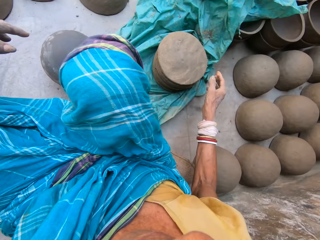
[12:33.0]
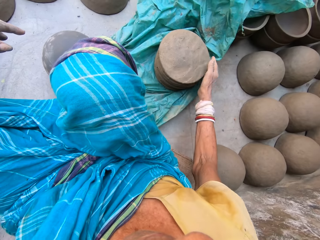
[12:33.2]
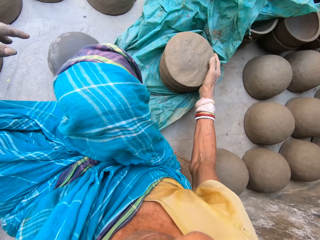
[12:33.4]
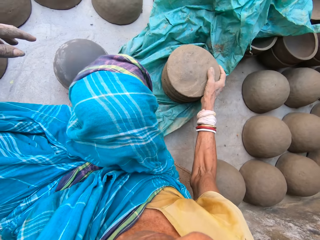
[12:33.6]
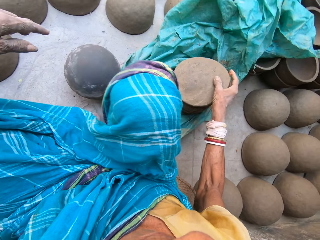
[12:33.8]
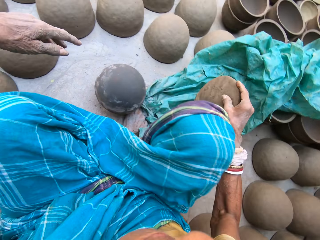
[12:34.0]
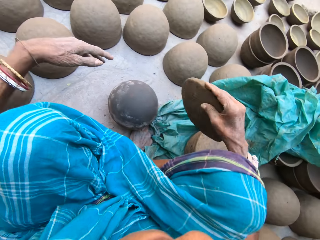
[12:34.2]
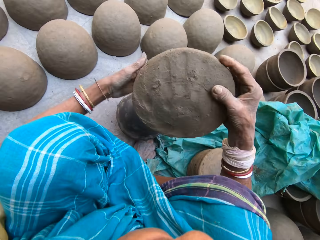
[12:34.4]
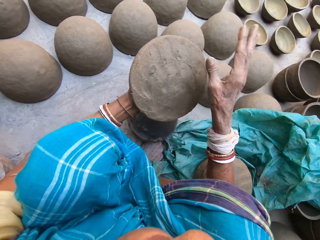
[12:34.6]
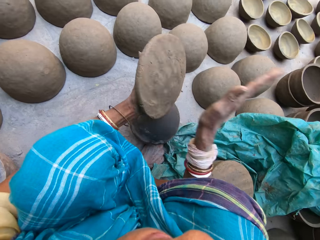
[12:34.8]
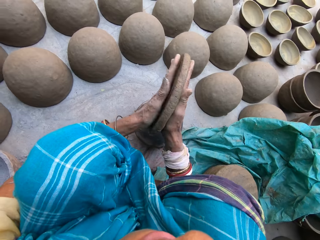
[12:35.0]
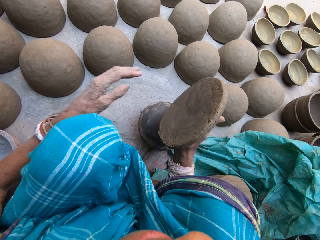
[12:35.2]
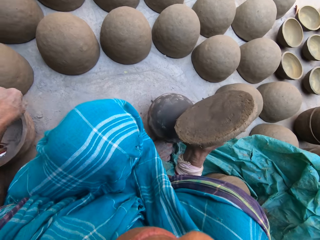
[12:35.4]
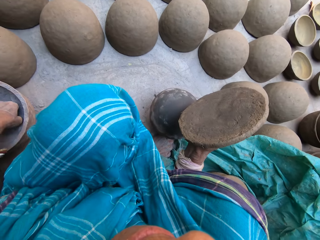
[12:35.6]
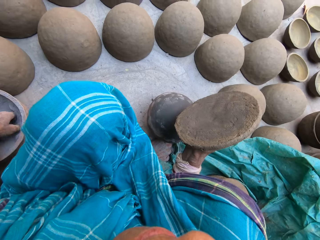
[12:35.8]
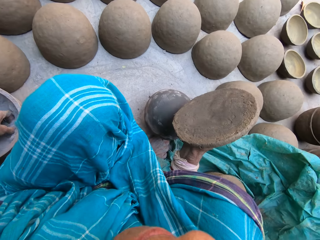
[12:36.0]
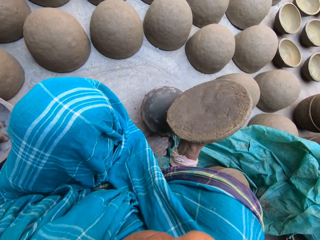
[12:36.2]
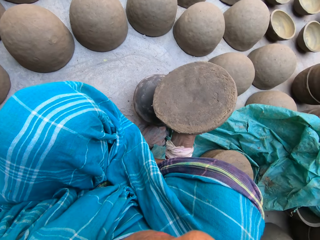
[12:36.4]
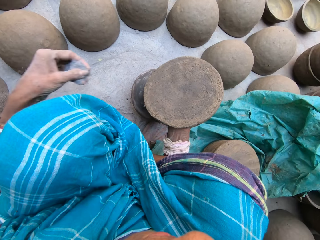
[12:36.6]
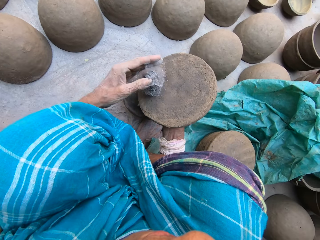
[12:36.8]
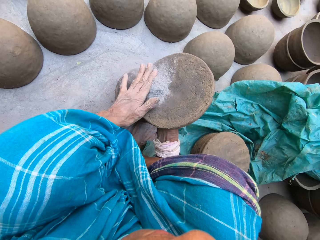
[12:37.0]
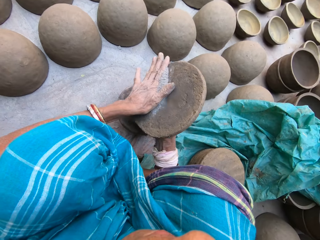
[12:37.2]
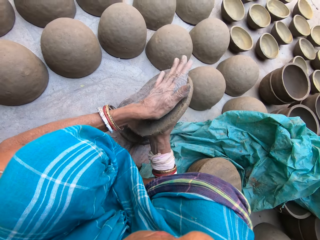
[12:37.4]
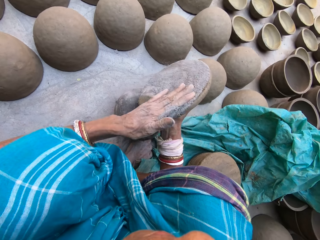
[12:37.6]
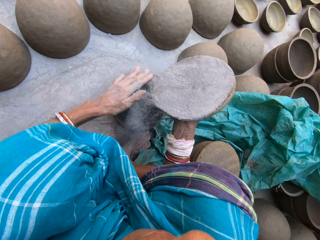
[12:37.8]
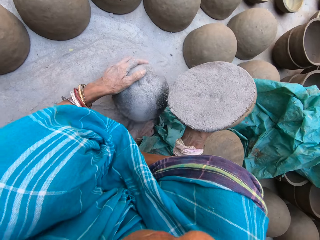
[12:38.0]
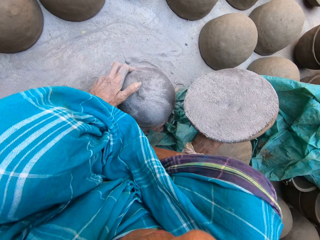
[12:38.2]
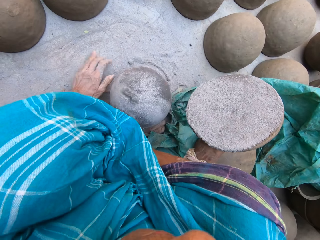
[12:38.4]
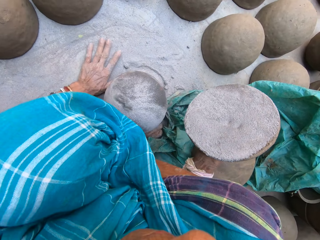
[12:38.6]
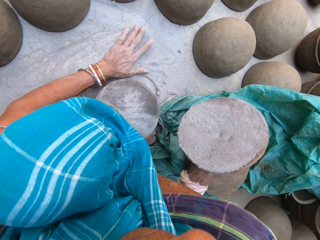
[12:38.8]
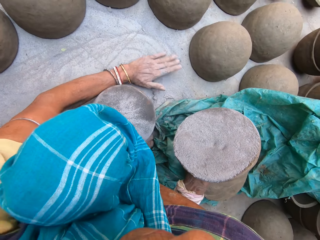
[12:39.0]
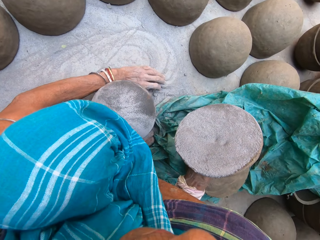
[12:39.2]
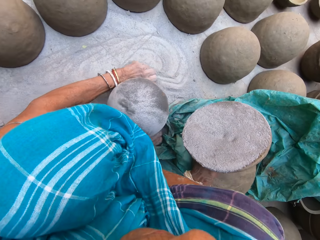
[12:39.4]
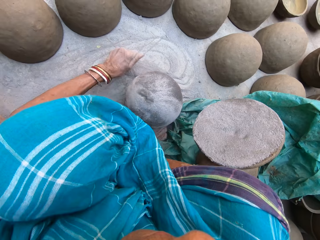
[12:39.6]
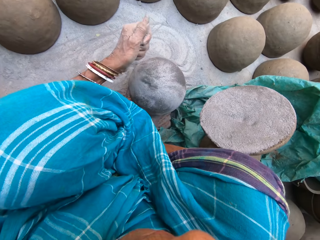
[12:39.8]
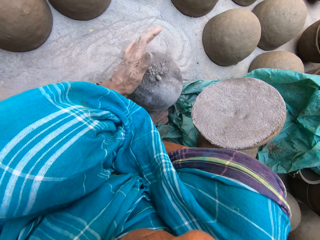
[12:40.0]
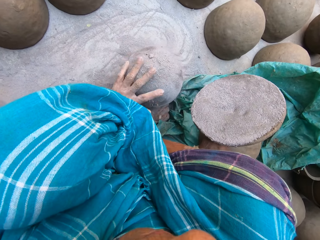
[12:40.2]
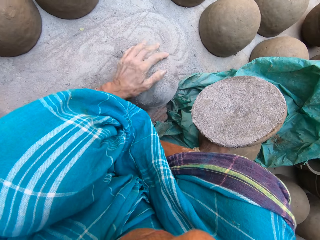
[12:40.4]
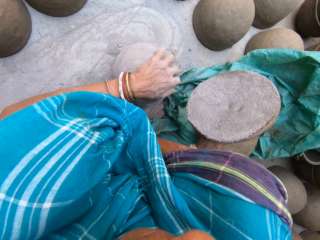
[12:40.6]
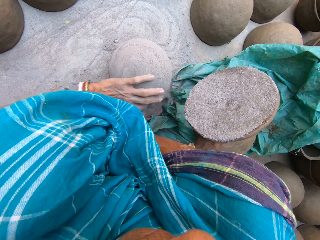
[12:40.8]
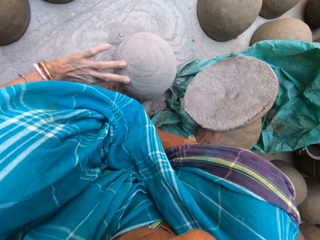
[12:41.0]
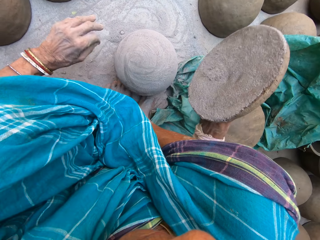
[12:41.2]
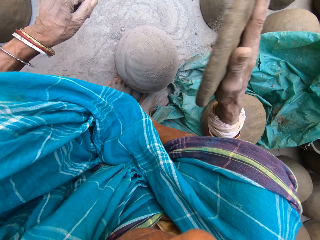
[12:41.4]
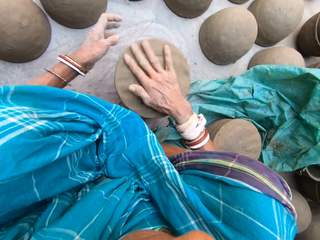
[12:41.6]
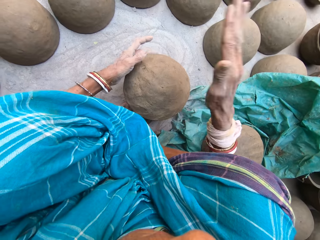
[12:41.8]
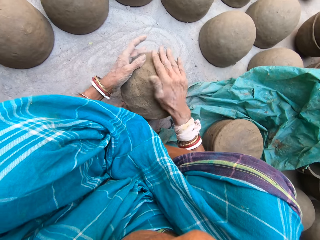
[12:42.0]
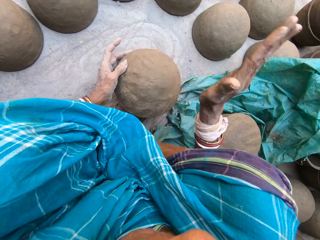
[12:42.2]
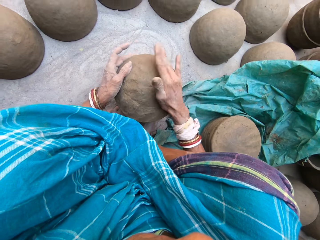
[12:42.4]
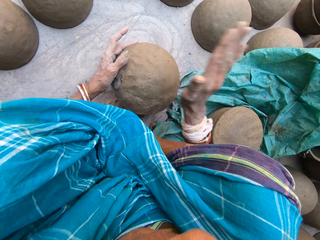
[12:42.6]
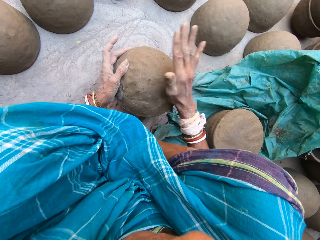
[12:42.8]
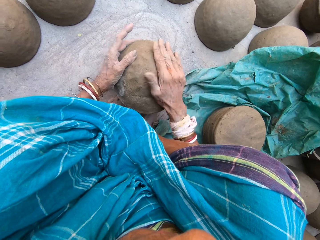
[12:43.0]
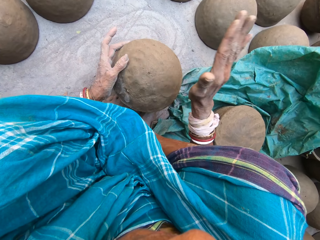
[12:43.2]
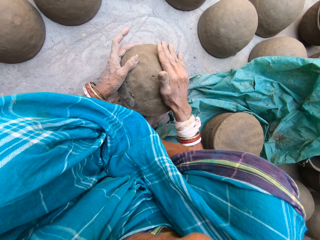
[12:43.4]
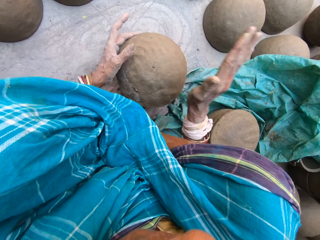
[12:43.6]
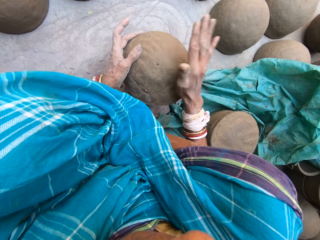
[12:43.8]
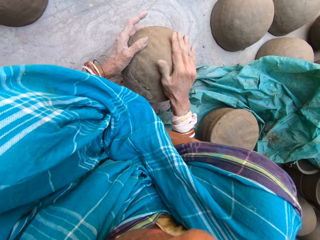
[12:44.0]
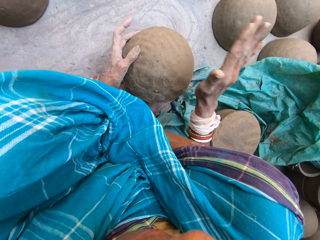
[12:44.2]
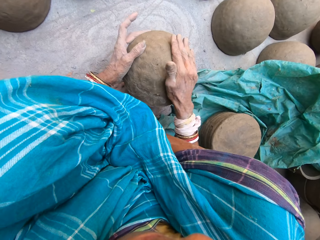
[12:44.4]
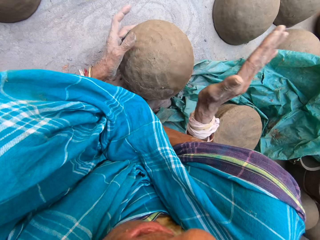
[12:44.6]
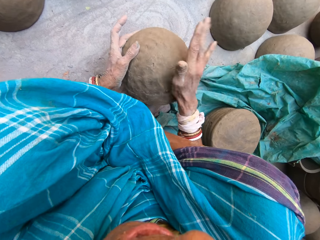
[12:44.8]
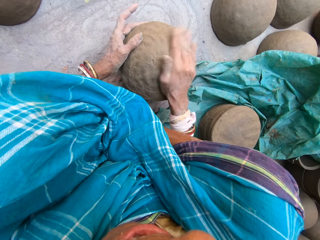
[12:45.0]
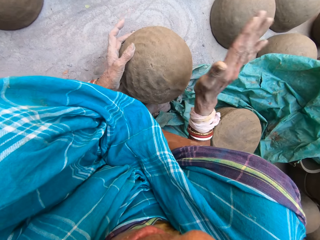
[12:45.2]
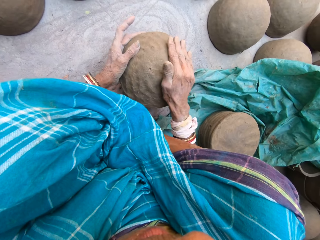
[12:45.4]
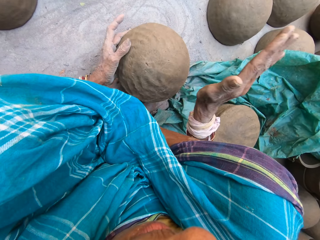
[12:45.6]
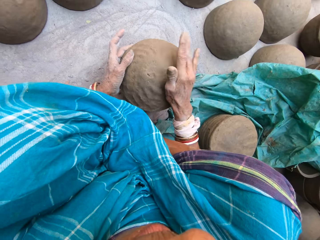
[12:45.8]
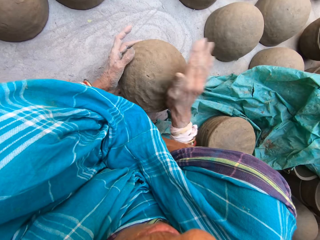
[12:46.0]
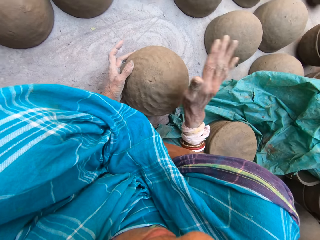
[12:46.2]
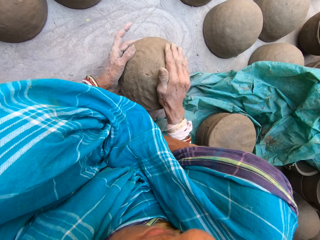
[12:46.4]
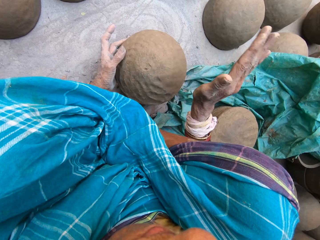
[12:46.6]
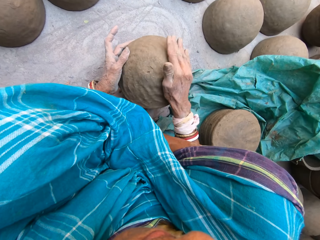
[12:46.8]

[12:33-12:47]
The camera wearer picks up the clay mold from the clay mold stack. They mold the clay. They pick dirt from the bowl using the left hand. They rub the dirt on the clay mold. They rub the dirt on the wooden block. They move the wooden structure using the left hand. They gather the dirt from the ground. They rub the dirt on the wooden block. They place the clay mold on the wooden block. They shape the clay mold on the wooden block.

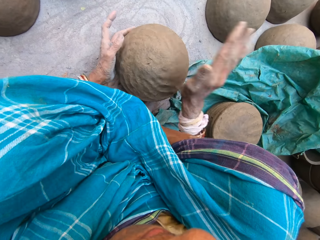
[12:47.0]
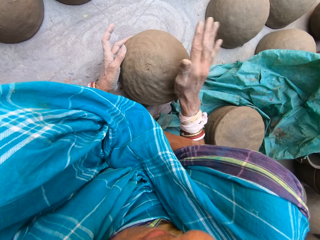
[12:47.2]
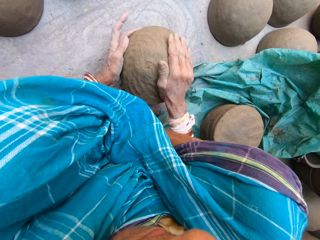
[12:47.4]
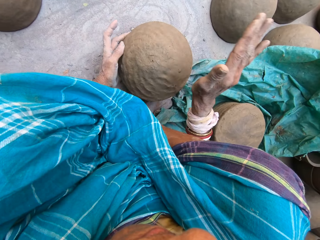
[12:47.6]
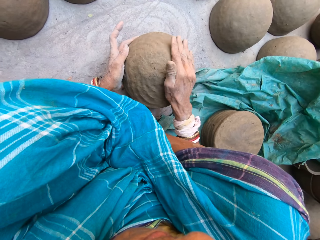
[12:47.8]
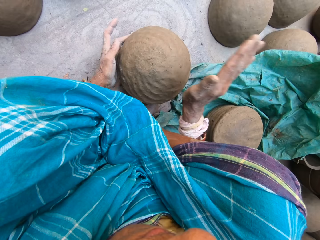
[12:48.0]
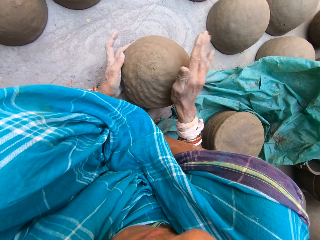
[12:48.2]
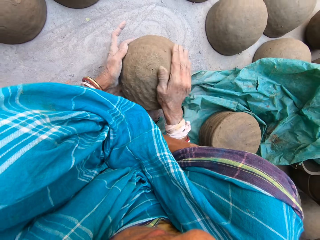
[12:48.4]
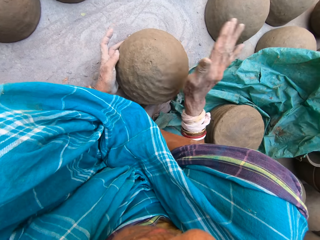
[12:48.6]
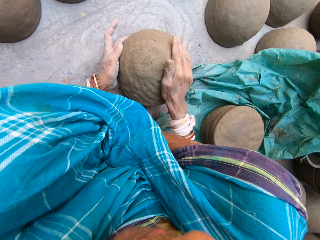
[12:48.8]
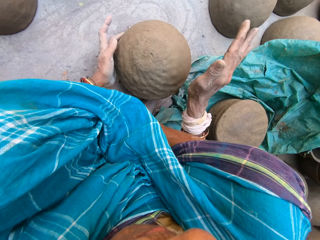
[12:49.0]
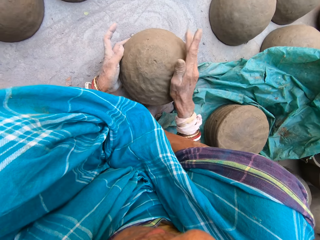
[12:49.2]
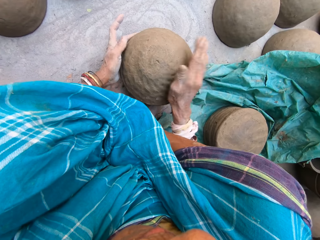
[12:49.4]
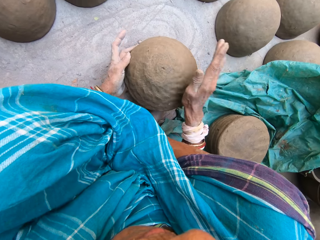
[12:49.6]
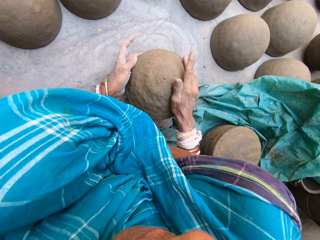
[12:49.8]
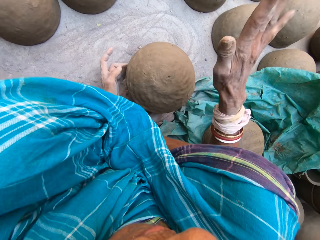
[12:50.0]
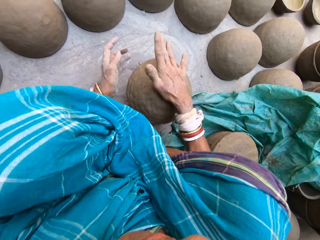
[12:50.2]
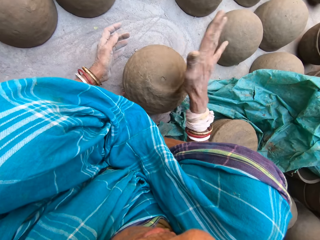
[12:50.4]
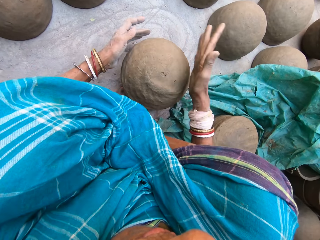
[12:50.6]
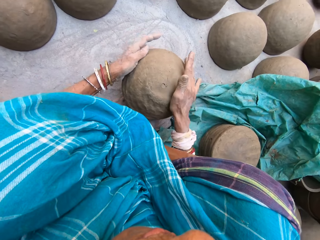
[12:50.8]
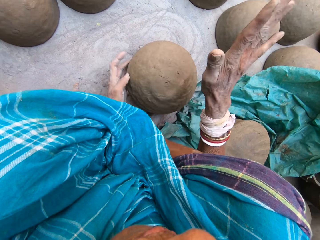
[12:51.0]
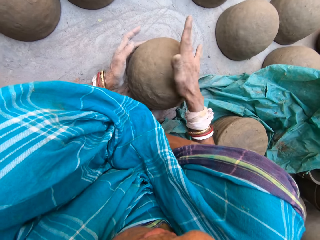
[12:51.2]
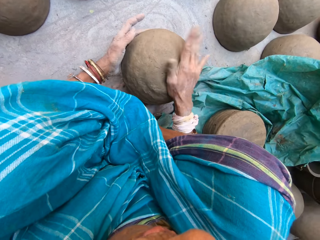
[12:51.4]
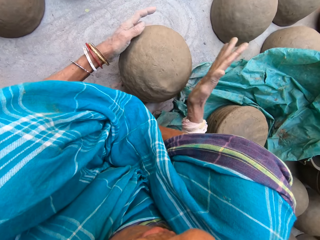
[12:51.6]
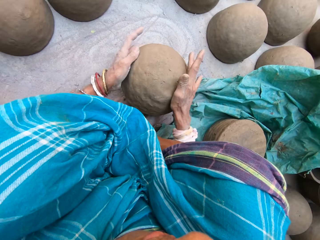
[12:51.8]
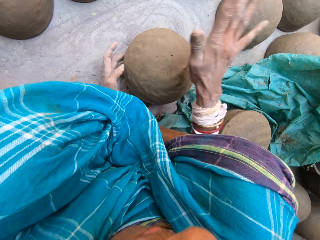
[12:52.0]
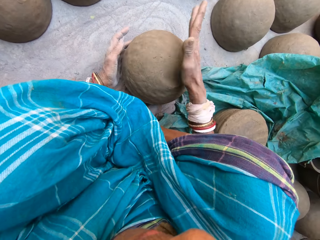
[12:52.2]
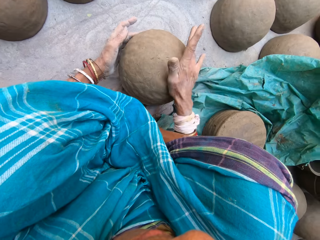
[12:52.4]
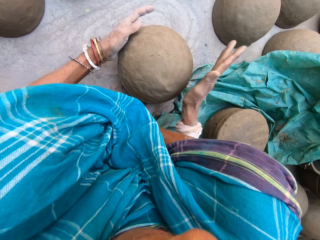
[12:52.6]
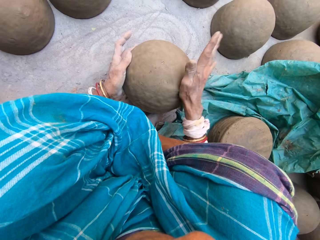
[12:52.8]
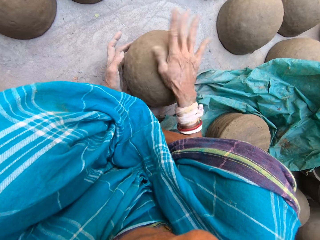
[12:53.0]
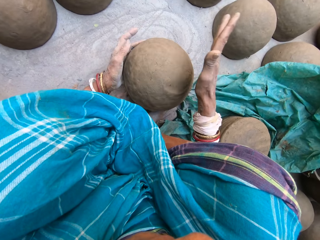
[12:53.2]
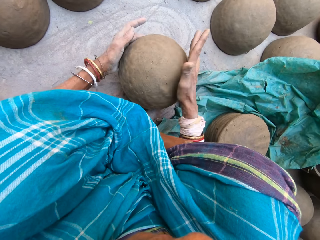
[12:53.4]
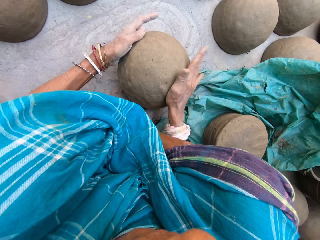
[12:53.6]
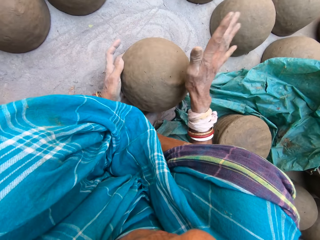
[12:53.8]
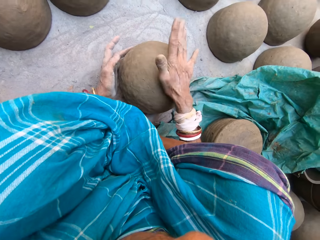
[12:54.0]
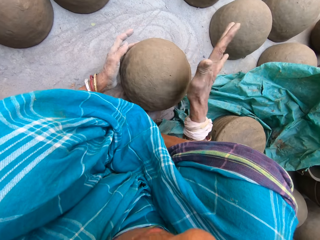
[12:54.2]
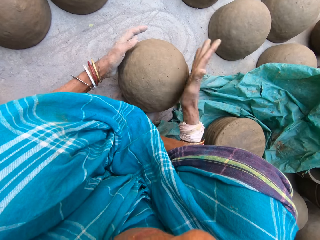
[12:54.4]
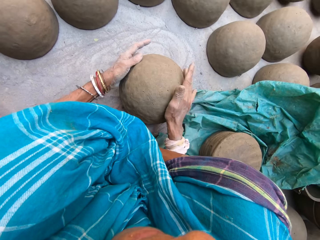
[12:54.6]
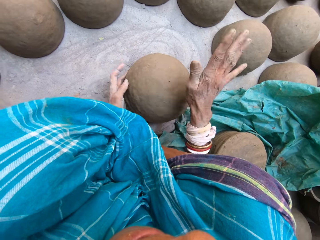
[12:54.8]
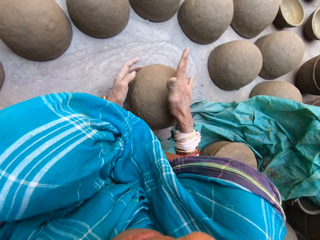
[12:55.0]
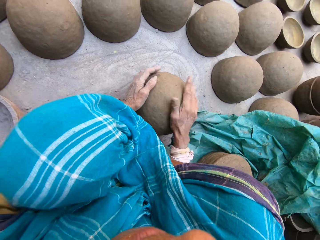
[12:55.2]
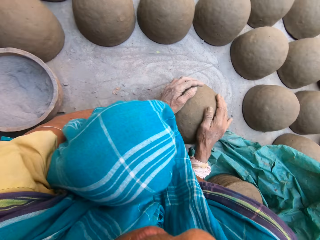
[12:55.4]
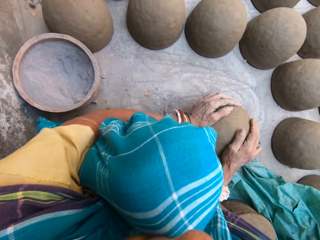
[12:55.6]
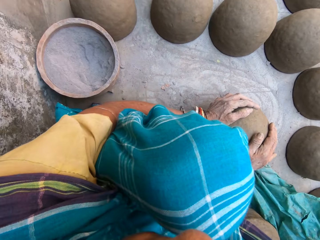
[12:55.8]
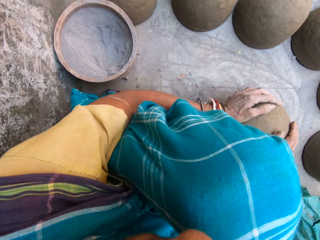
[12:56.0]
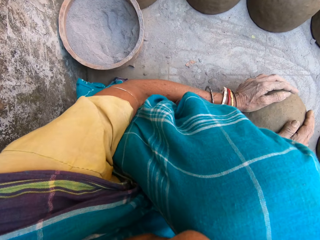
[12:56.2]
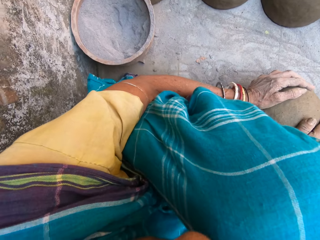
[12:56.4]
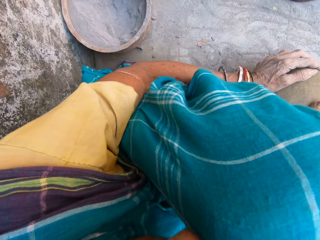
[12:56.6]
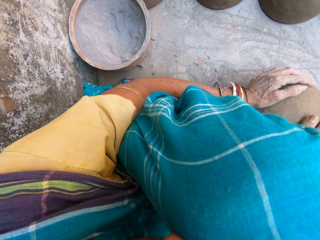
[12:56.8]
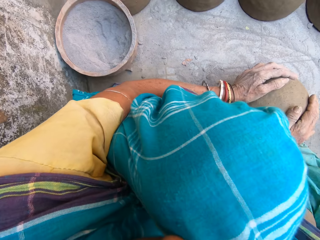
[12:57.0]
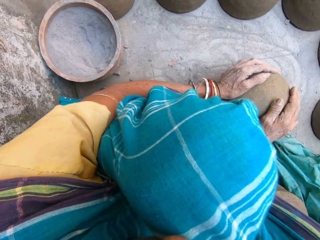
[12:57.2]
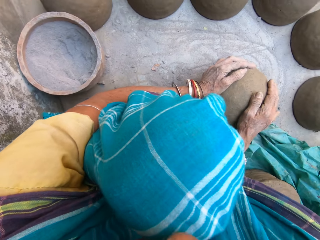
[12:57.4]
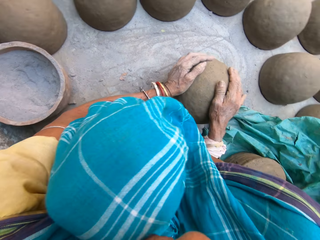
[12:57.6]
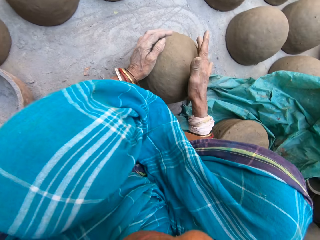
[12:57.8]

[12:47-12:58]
The camera wearer holds the clay using both hands. They shape the clay mold on the wooden block.
